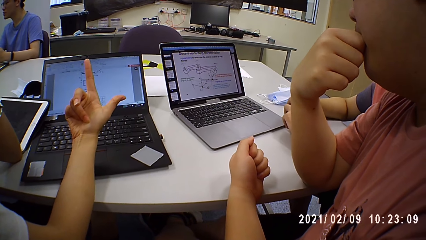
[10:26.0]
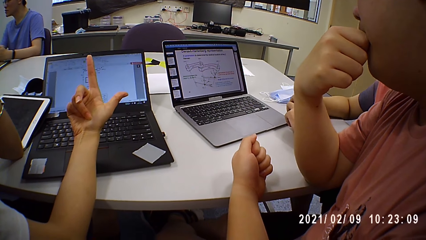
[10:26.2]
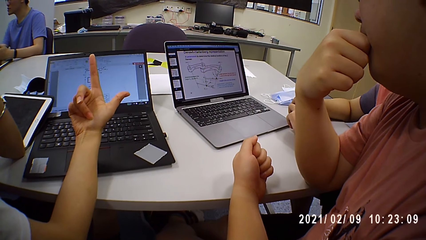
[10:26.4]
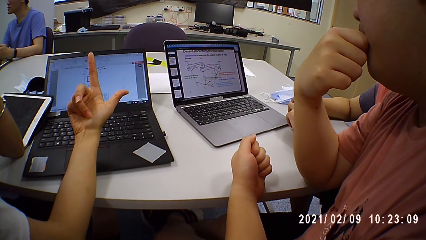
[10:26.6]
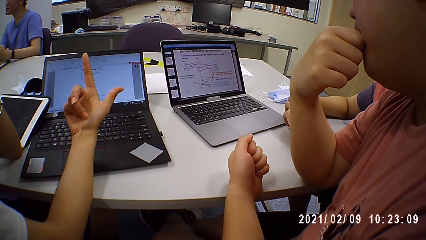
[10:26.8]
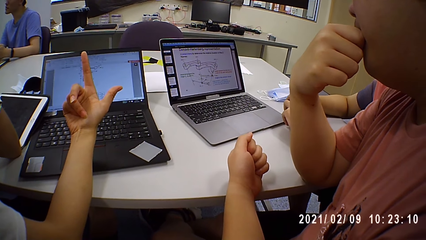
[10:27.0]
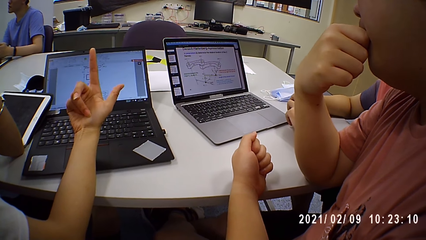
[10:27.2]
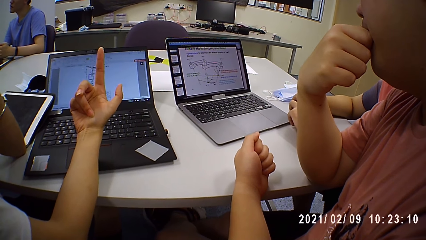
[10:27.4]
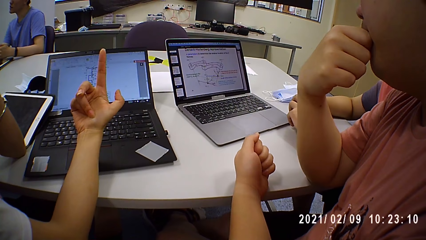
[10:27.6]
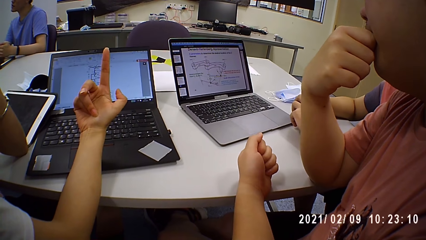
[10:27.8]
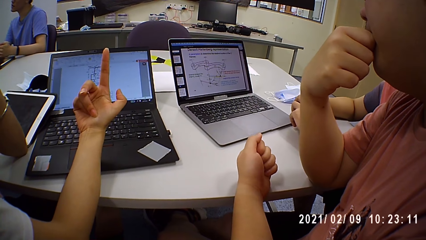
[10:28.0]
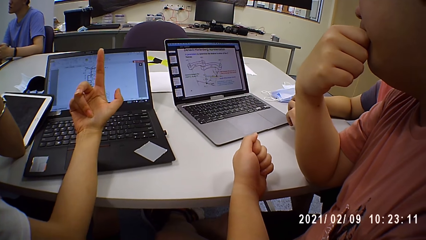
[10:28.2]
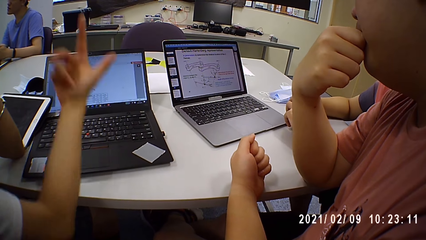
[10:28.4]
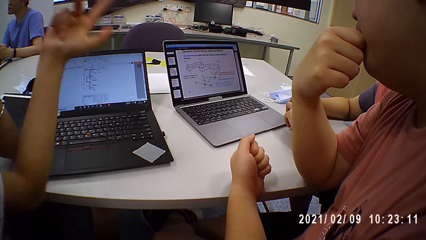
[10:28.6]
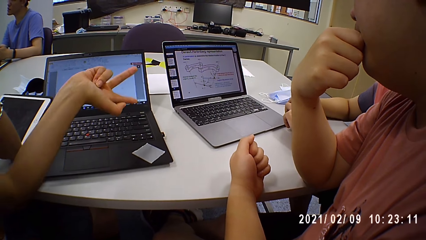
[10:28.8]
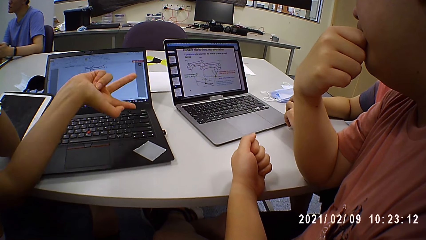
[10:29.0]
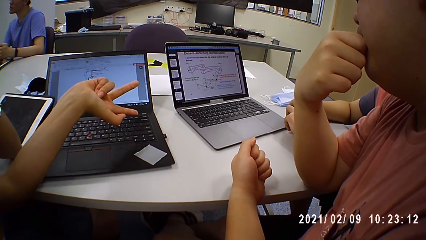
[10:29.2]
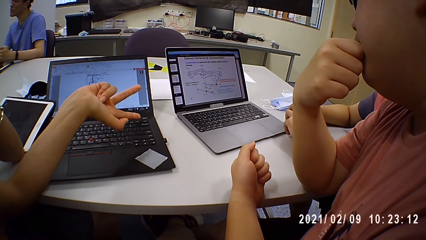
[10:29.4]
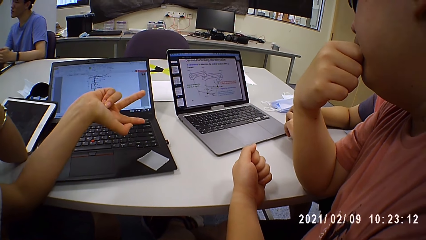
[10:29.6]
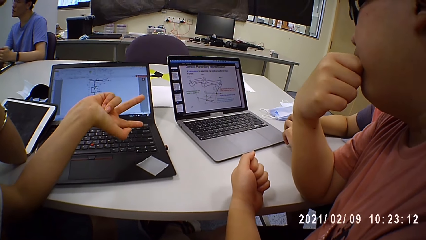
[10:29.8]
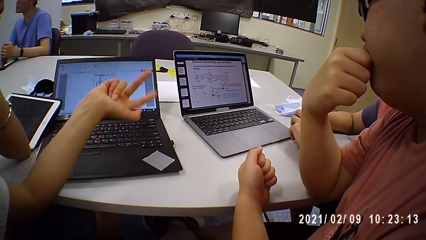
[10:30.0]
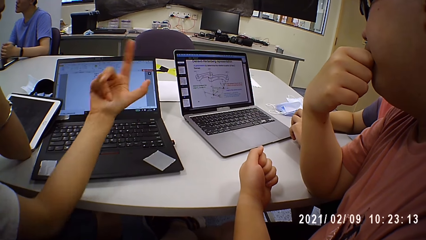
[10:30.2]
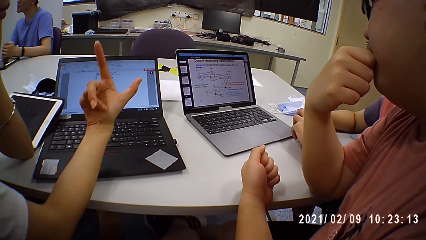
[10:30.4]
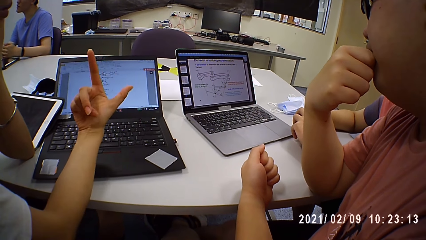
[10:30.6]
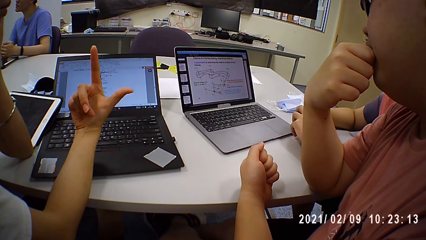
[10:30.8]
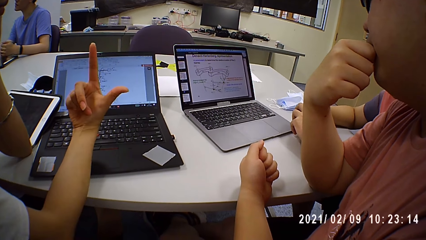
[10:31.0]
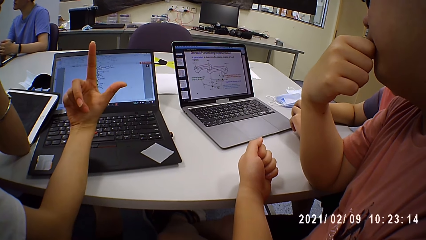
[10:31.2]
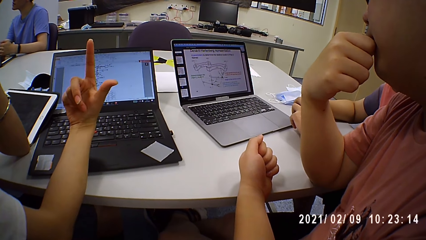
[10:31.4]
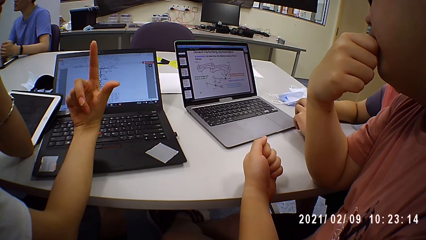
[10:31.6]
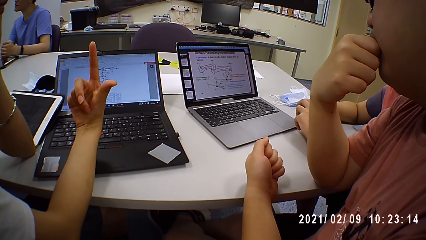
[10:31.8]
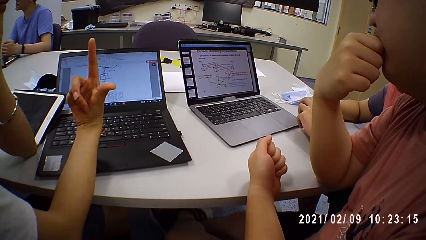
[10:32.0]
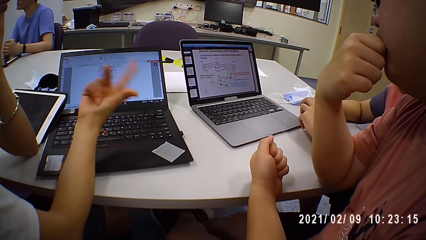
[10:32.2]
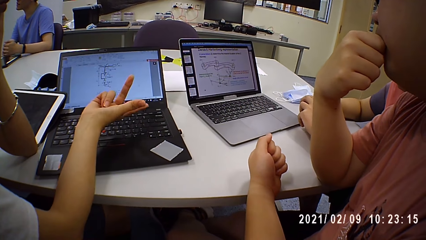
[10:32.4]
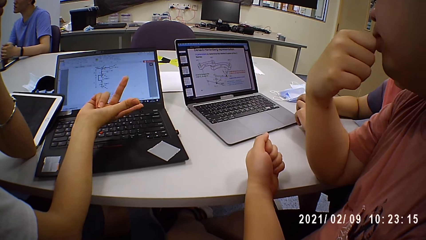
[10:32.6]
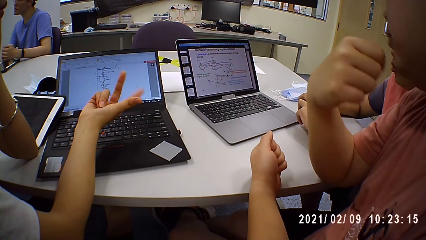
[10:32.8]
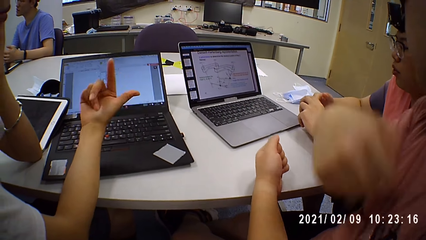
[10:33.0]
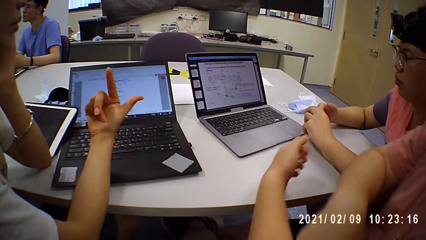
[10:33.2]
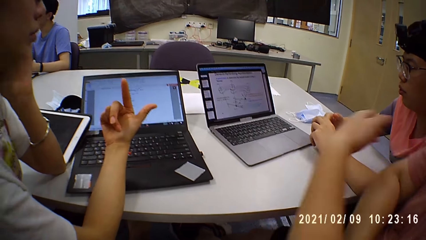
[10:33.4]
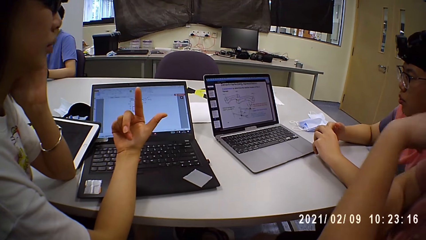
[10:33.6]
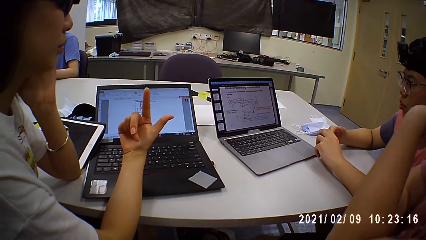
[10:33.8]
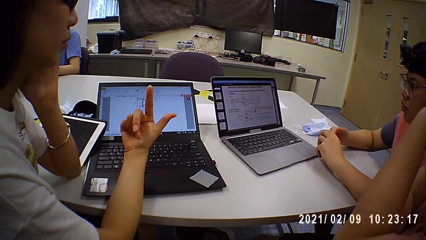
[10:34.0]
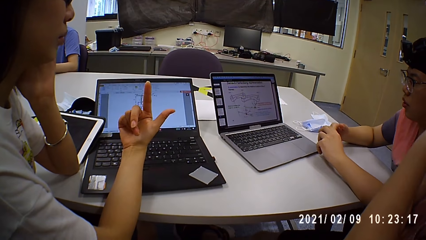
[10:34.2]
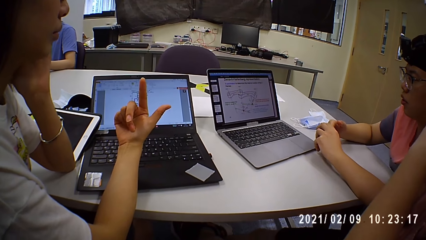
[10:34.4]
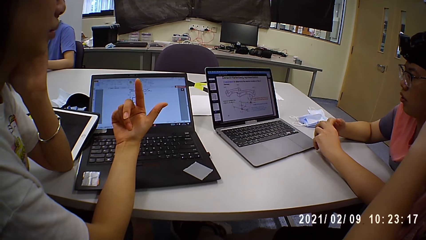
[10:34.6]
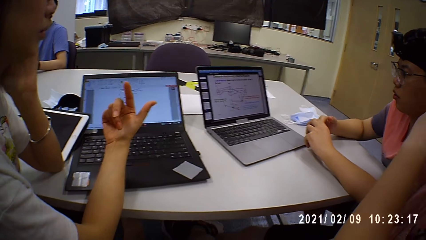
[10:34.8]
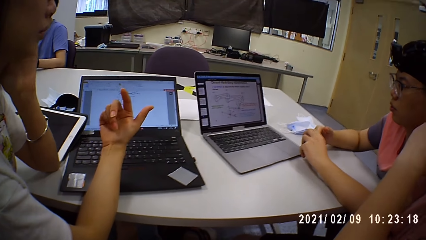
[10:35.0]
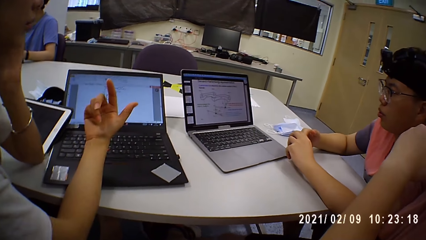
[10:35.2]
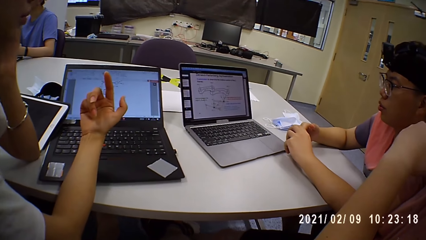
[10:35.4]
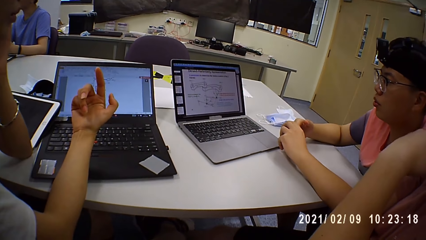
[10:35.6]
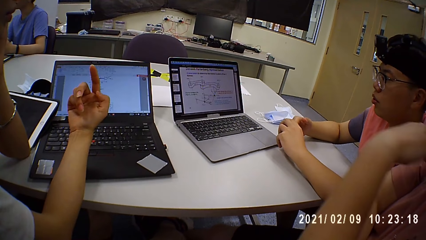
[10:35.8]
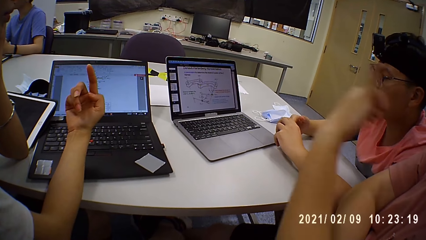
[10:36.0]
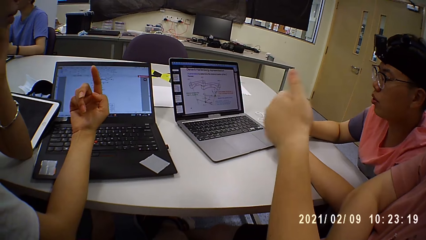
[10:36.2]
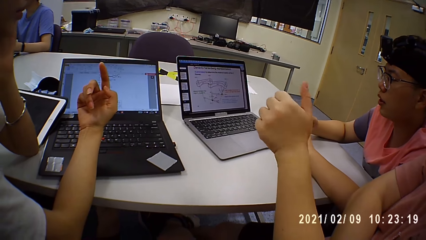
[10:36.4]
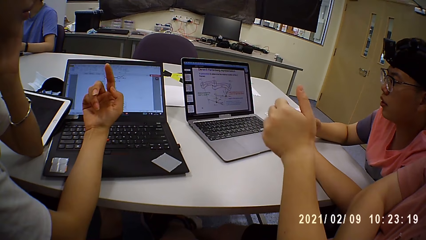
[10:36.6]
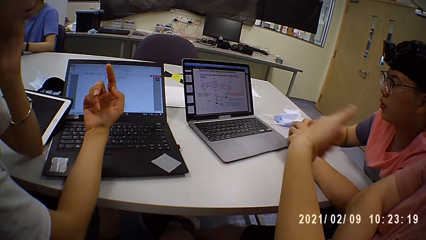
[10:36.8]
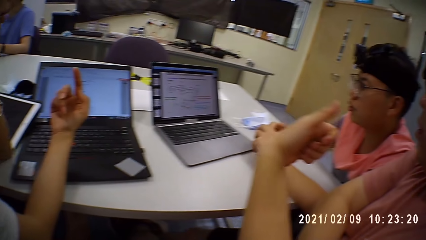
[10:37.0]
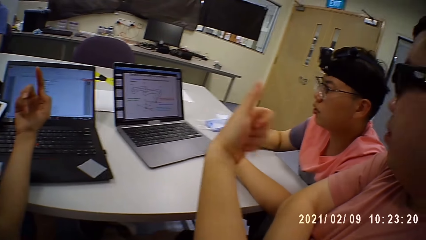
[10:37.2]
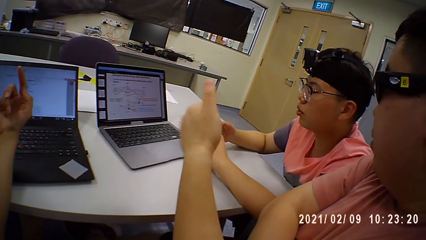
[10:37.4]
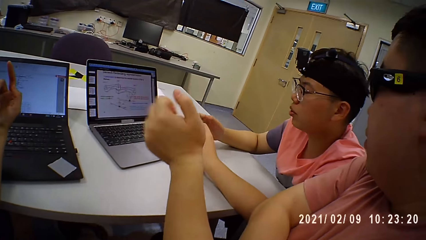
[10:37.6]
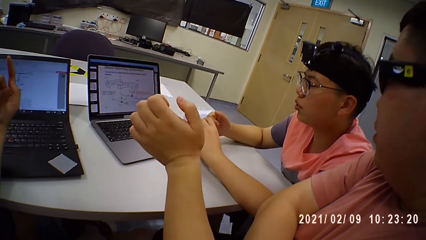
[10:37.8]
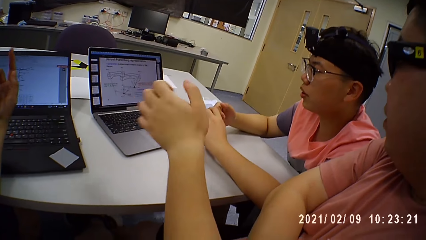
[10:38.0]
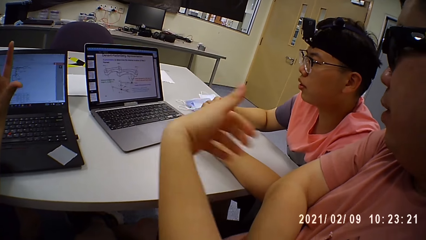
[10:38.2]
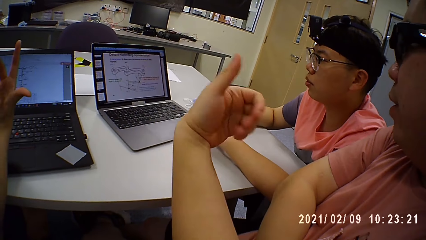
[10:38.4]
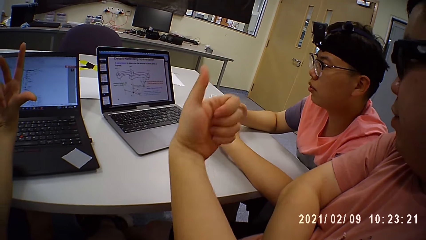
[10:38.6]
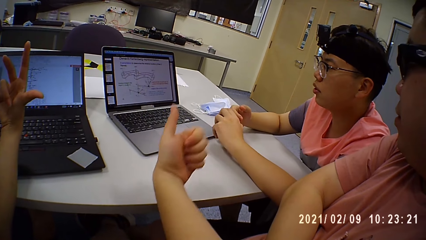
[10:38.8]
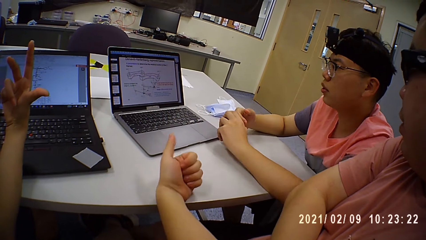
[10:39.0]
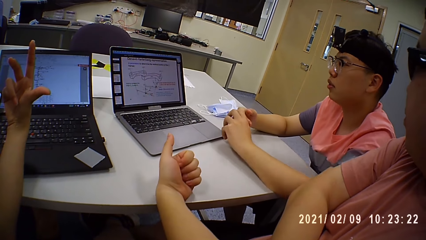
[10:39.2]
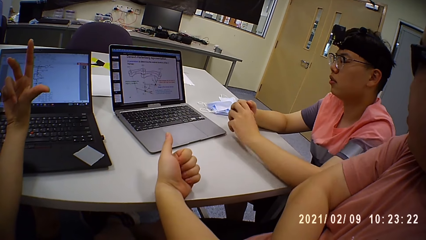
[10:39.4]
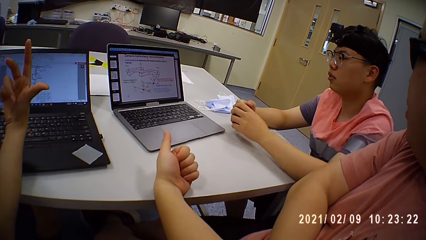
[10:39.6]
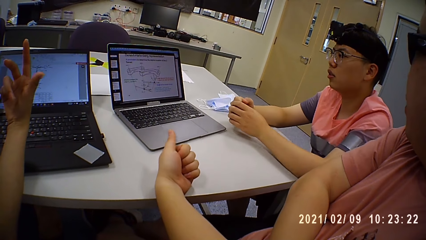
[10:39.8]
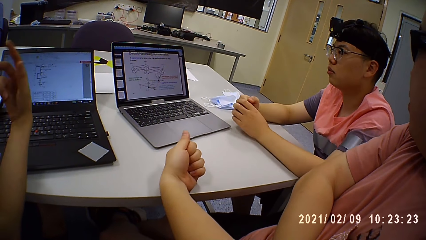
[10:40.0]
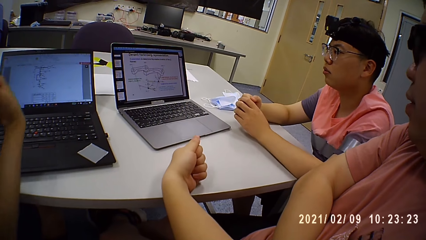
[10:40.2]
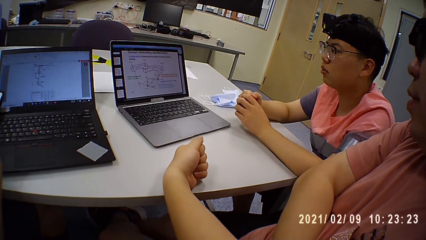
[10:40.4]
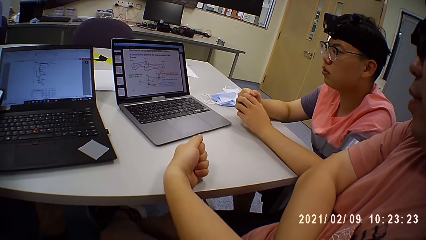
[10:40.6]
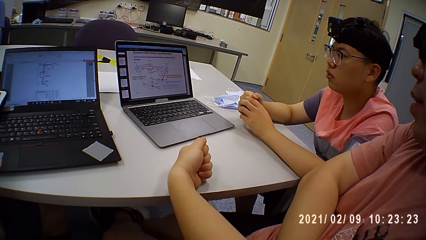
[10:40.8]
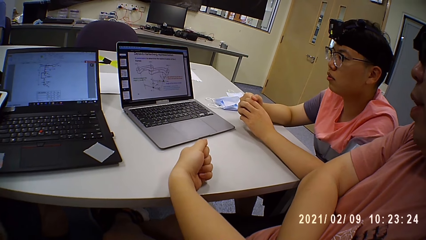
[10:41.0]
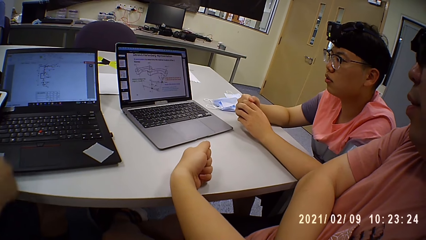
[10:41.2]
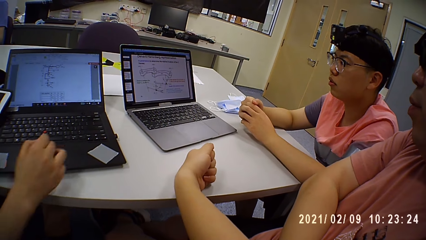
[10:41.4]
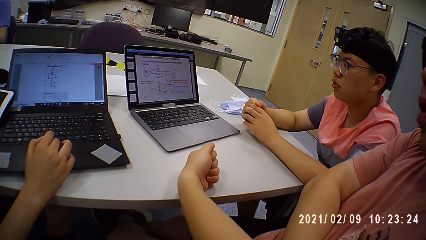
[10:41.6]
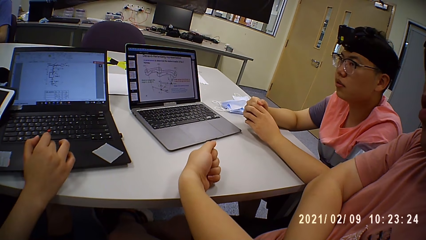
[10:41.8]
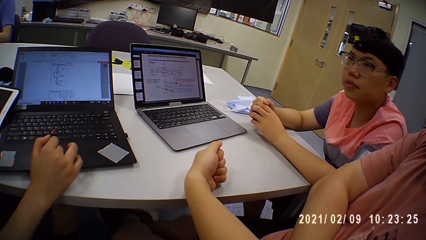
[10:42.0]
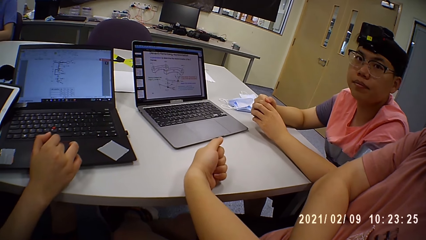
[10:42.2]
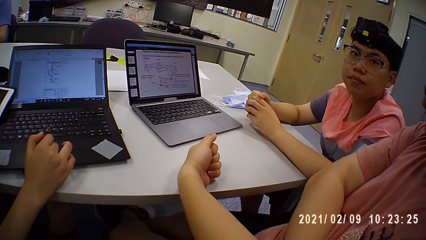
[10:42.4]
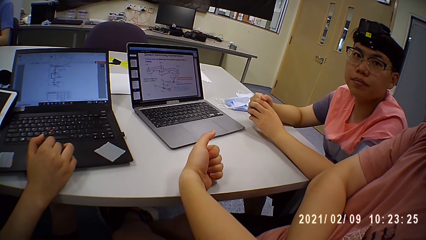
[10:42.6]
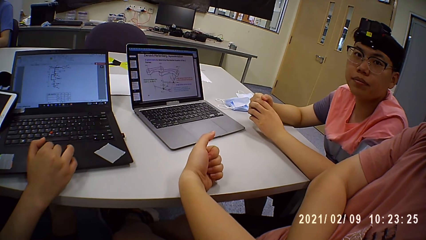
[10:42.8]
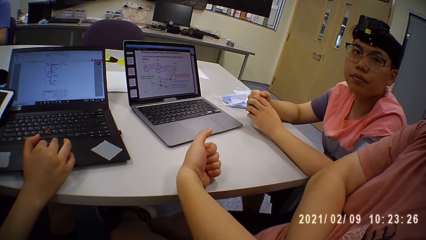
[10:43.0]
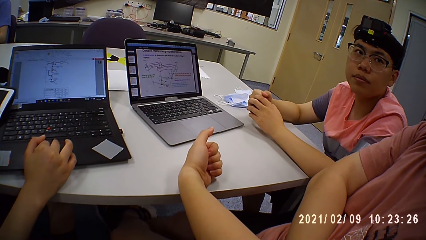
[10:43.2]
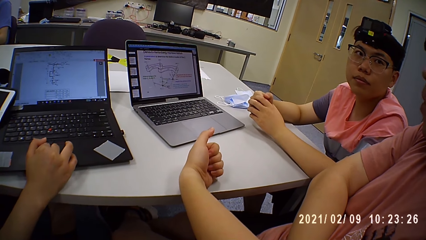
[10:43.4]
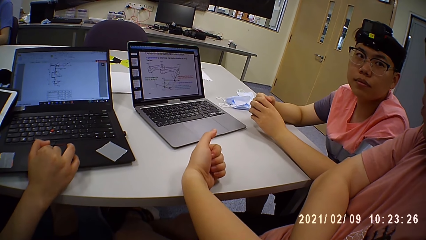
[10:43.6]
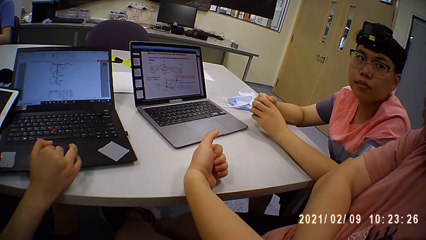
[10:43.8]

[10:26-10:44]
A lady gesticulates with her hands. The camera wearer looks around a room. The lady gesticulates with her hands. A man folds his hands. The camera wearer looks around the room. The man interacts with another man. The other man moves his hands on a table. A woman operates the laptop on the table with her right hand. The camera wearer interacts with the other man.
